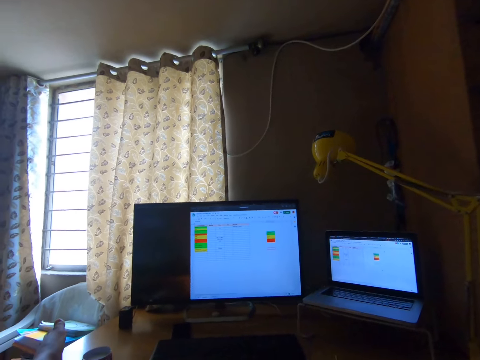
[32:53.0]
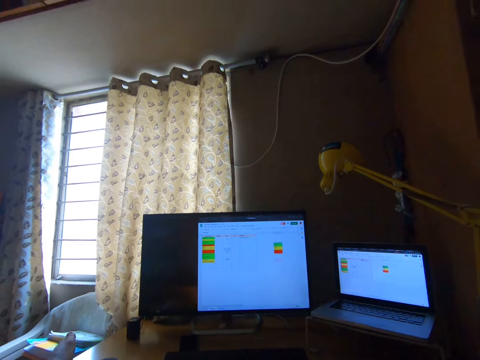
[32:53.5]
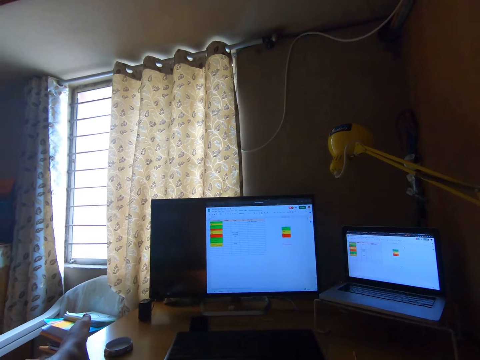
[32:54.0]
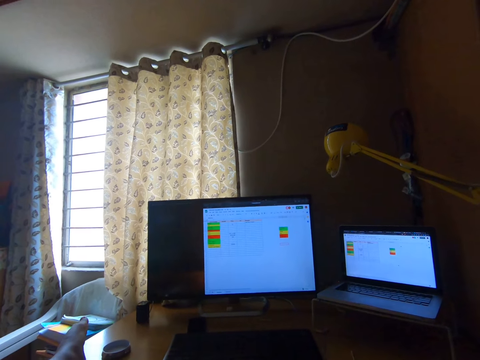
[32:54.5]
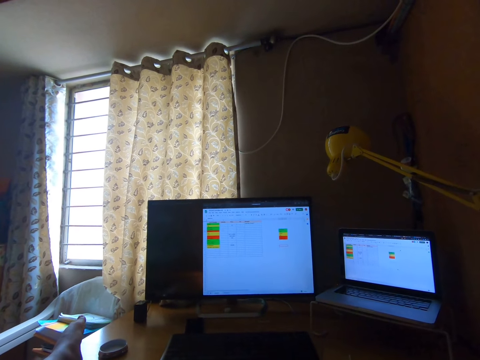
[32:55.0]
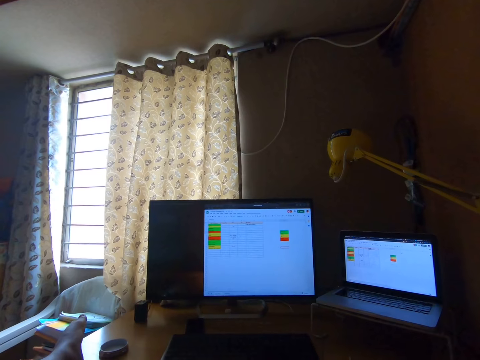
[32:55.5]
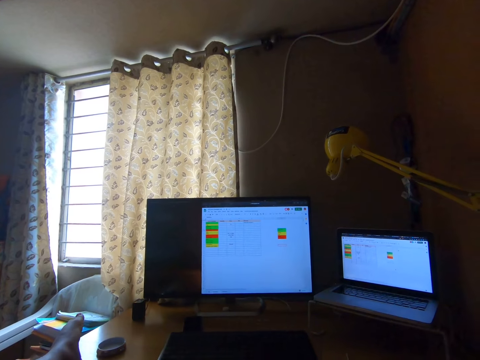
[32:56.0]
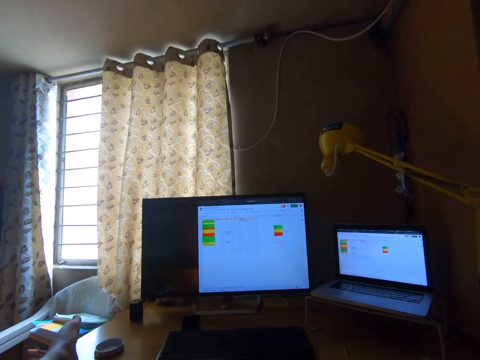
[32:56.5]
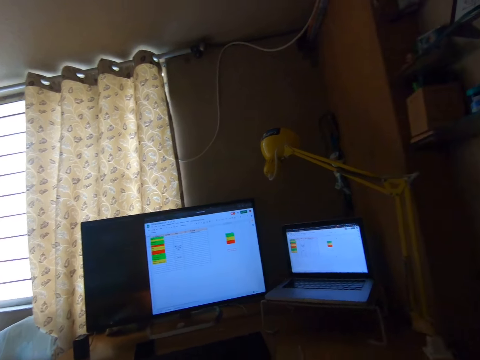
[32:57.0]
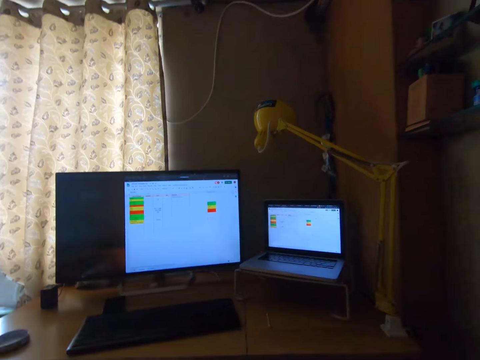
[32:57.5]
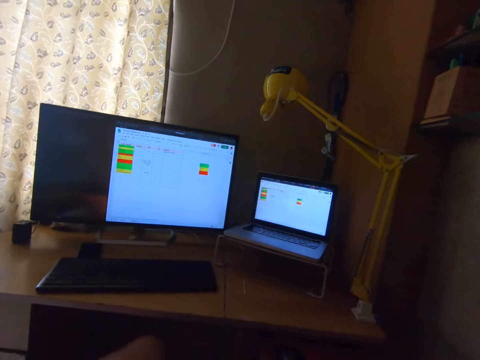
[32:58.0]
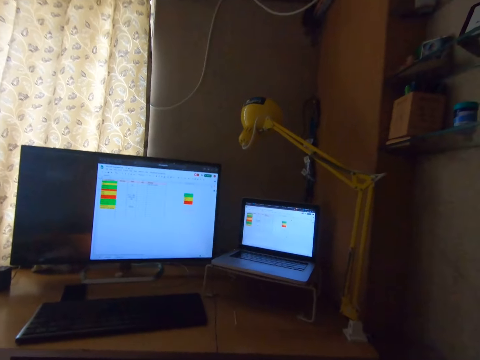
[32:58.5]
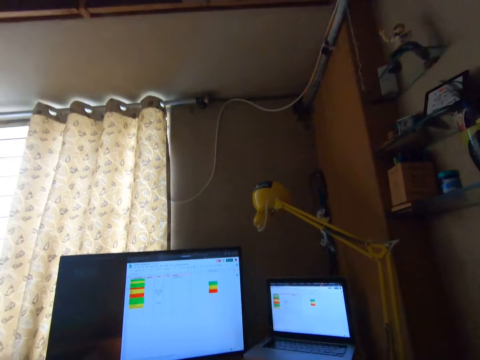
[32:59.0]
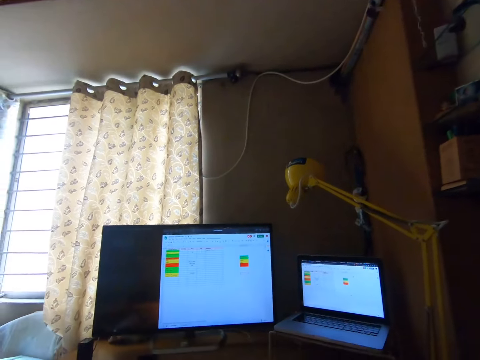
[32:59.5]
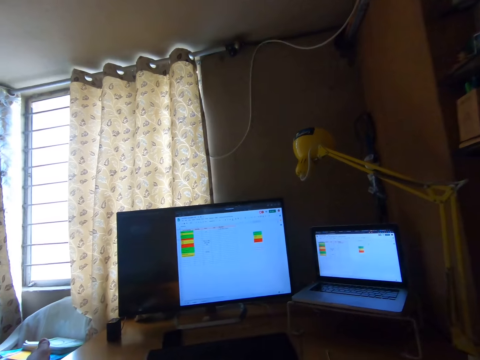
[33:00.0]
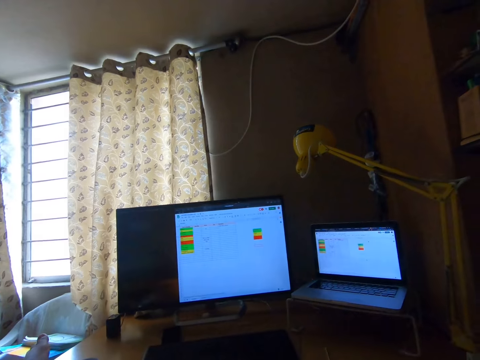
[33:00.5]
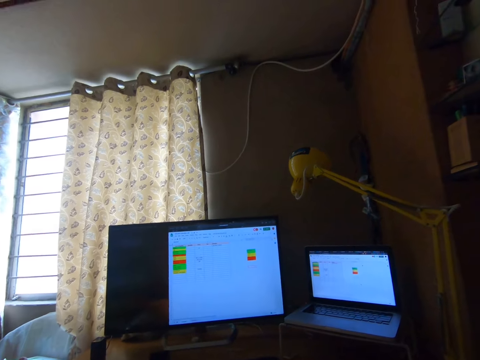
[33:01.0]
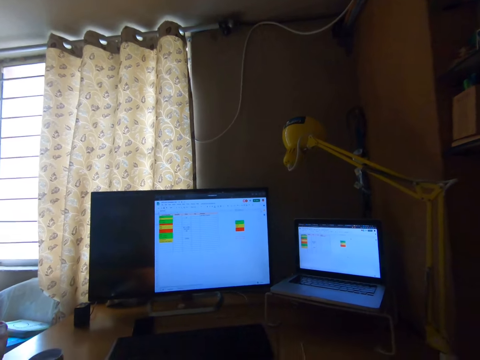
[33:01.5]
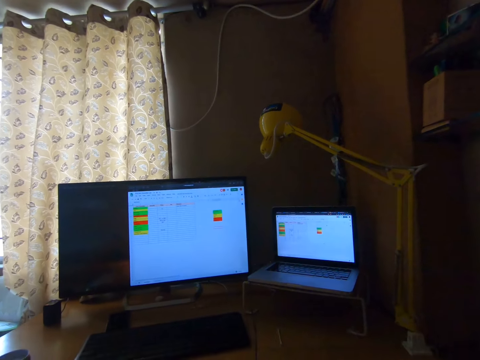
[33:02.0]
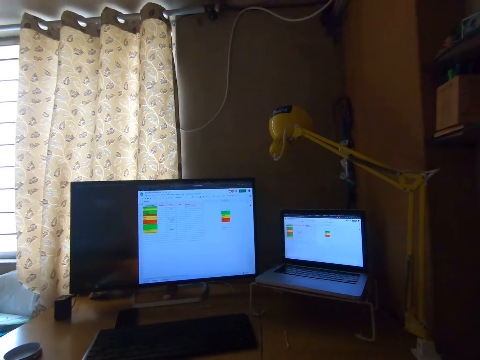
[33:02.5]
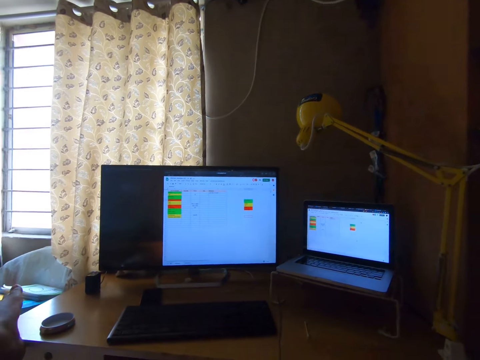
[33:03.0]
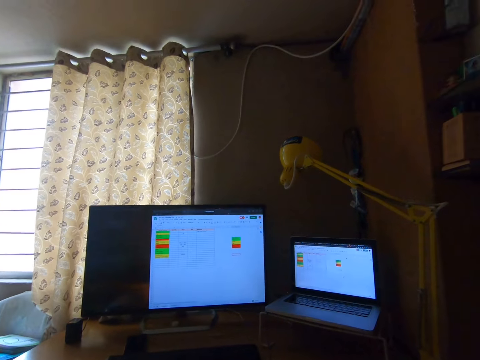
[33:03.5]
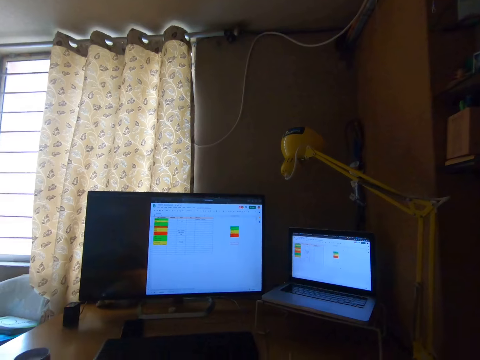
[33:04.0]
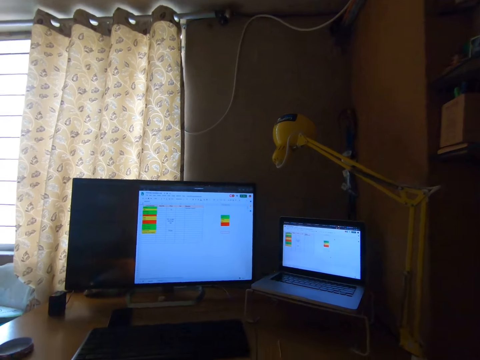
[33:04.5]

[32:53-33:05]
The camera wearer laughs briefly. They interact on the real time call.

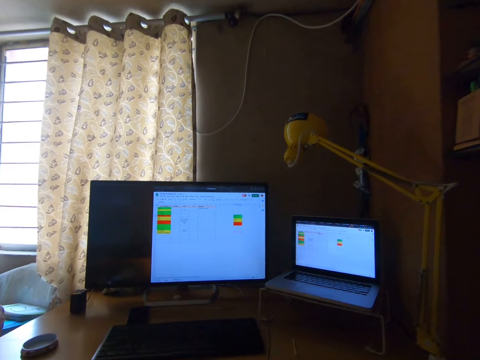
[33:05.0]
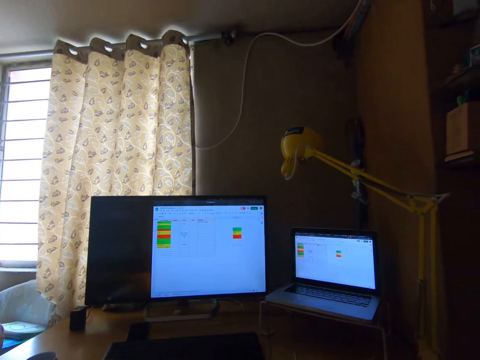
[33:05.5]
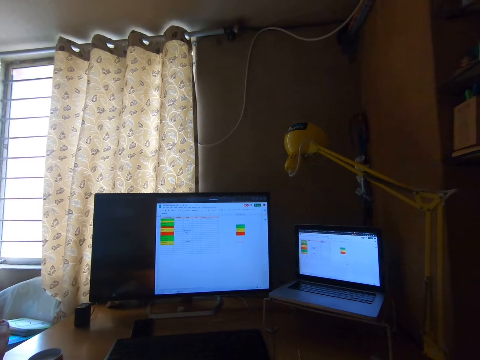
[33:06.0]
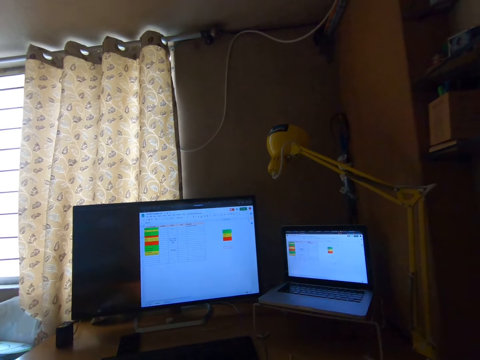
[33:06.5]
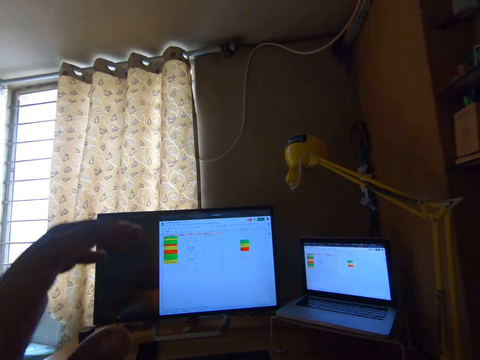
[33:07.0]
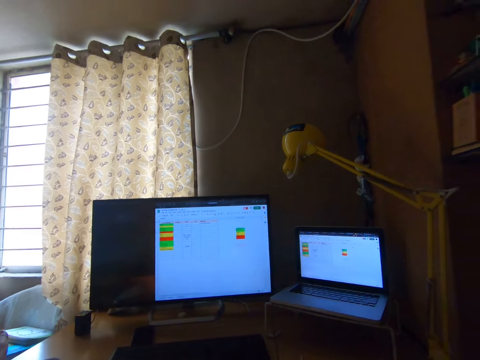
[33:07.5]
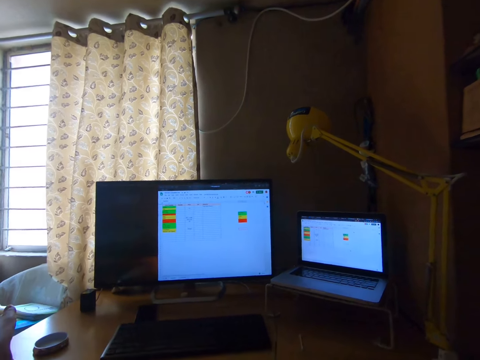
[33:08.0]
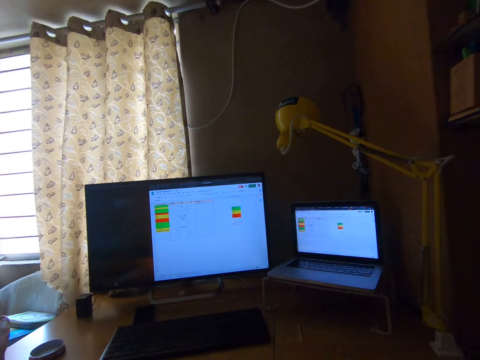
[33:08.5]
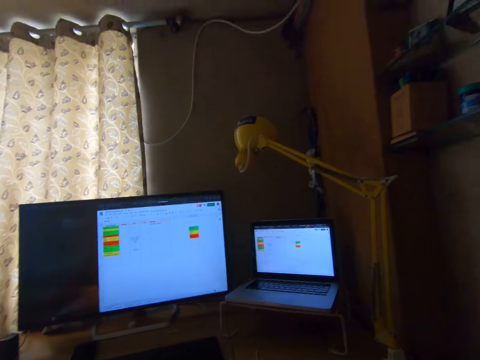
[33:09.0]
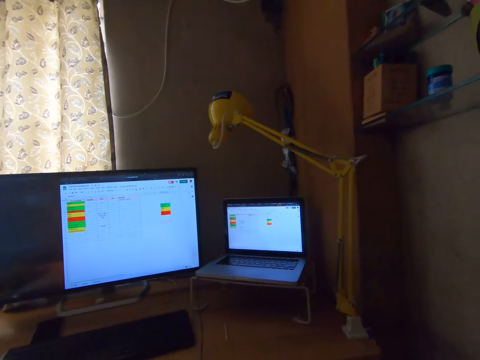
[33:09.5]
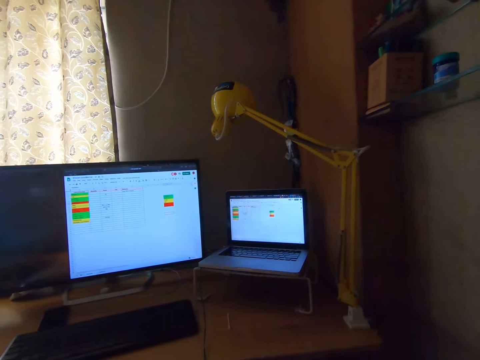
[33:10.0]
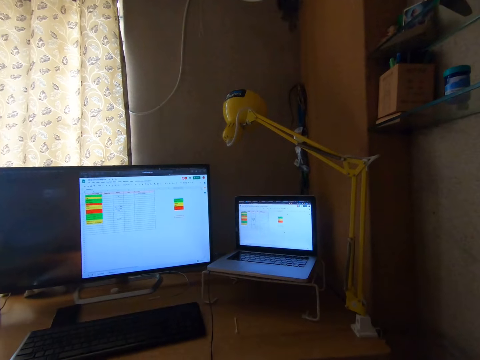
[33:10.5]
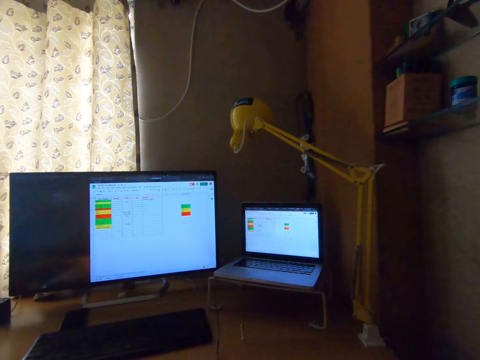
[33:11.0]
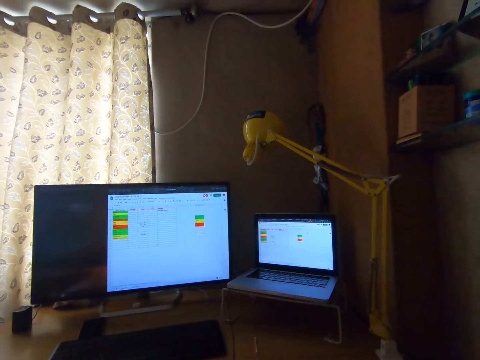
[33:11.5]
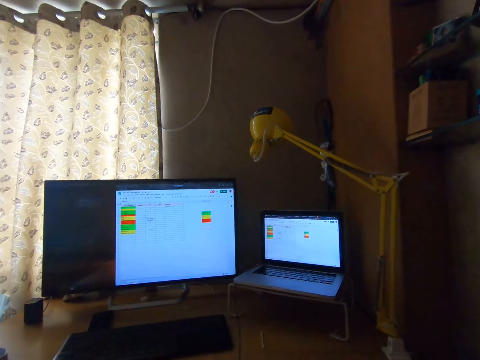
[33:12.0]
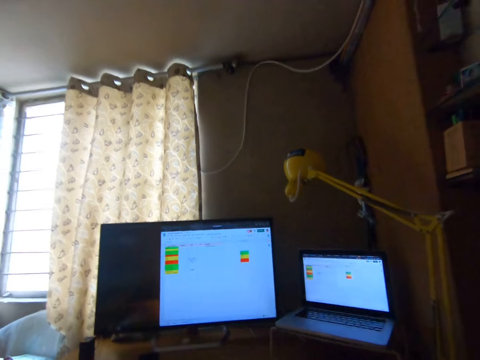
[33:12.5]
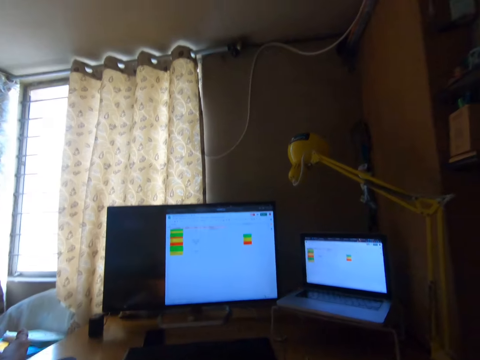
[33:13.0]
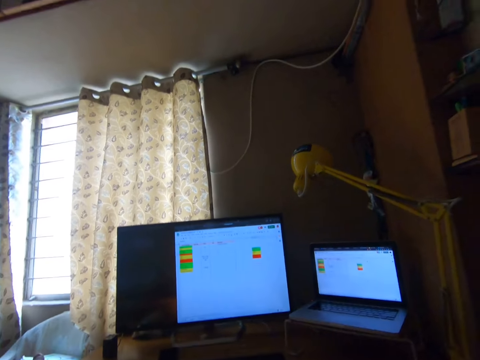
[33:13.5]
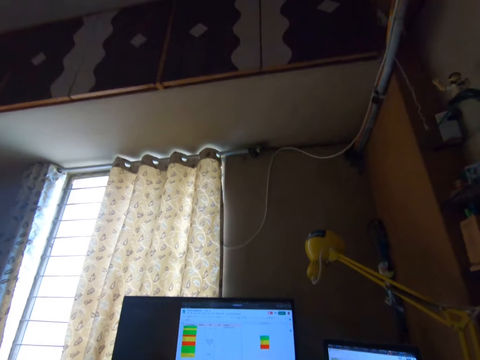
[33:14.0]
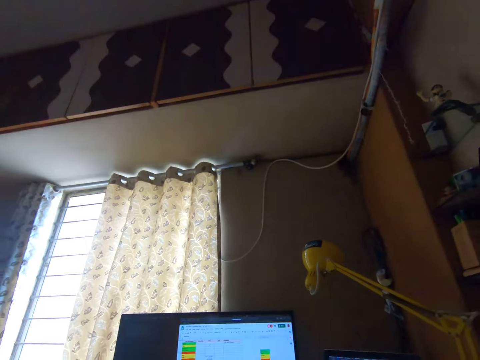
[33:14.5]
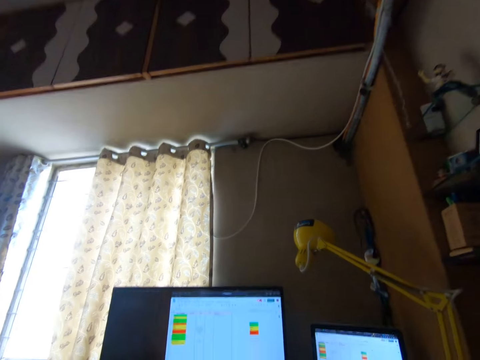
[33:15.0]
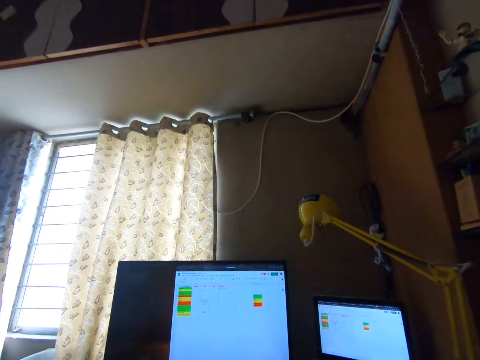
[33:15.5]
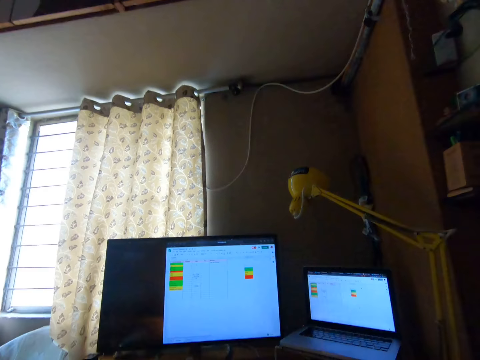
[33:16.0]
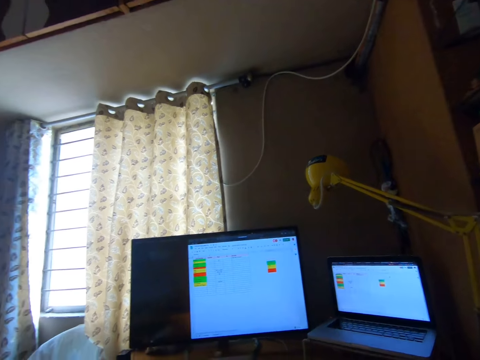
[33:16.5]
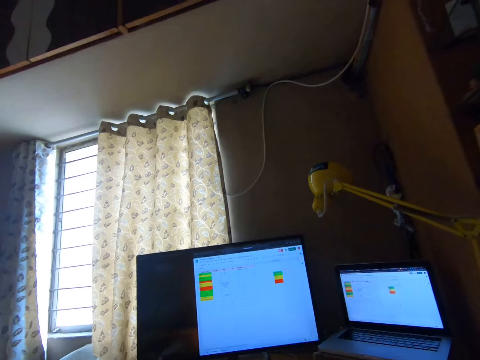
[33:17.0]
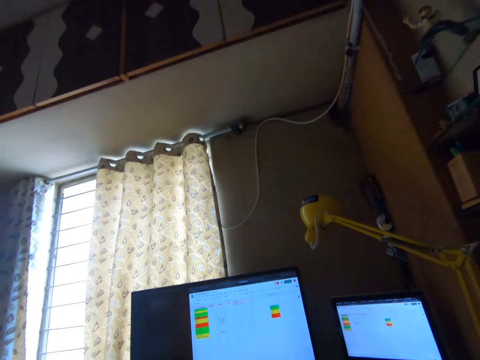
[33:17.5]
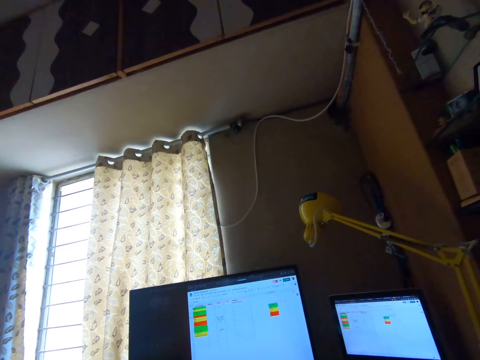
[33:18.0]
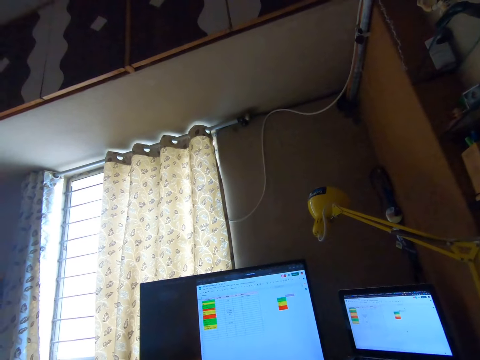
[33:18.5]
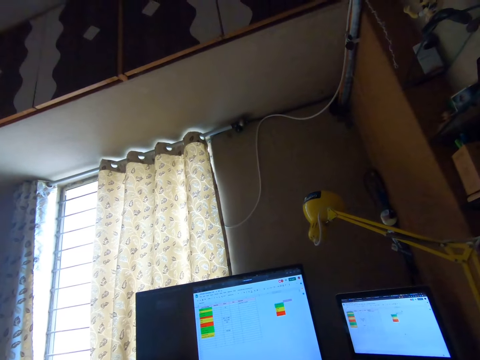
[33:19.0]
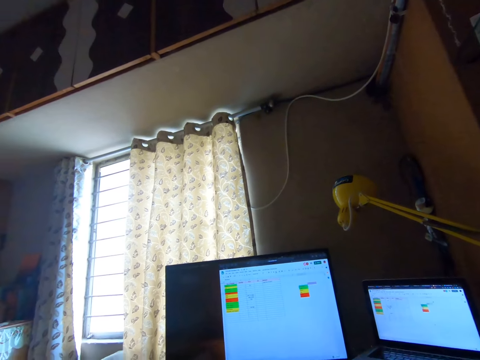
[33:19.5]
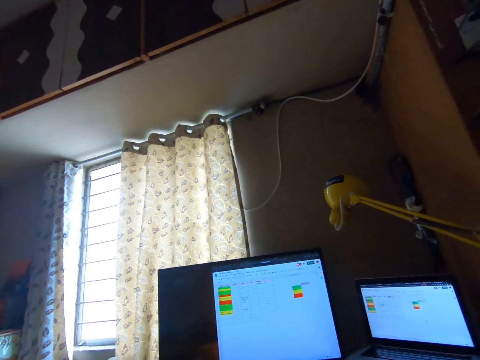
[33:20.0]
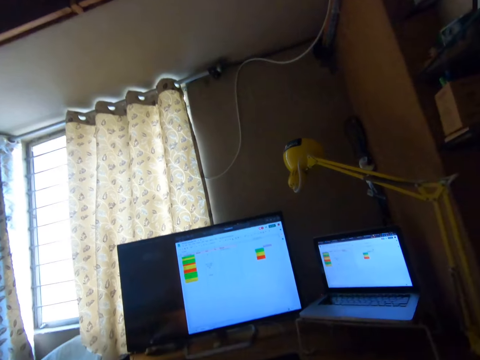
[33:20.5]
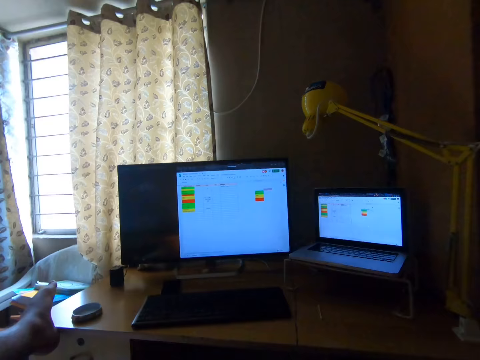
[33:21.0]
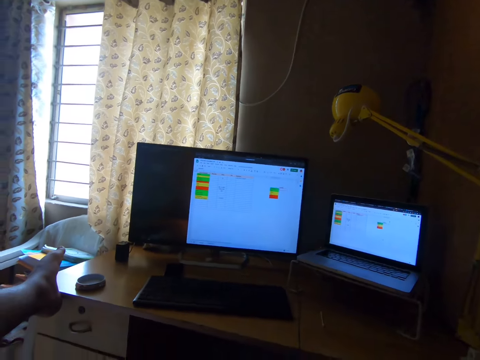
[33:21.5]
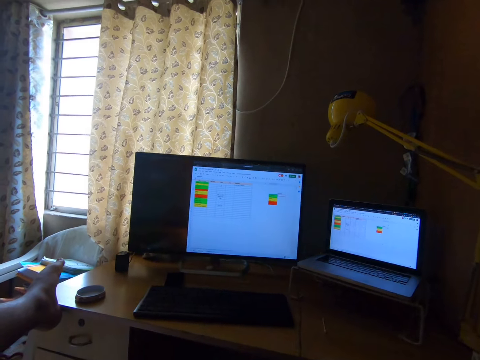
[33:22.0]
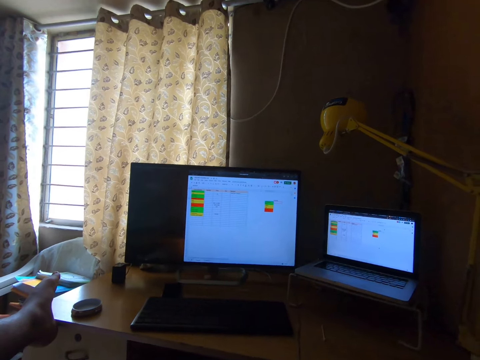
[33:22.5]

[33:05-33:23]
The camera wearer adjusts his camera. He lifts his hand. He turns around the room. He continues to work on the desktop.
